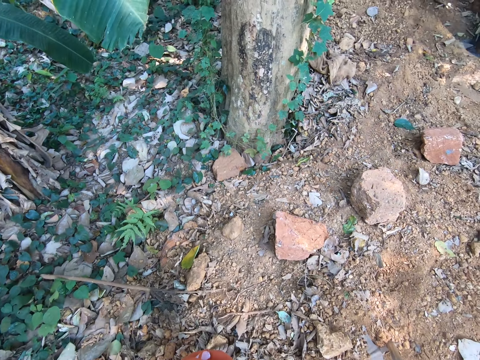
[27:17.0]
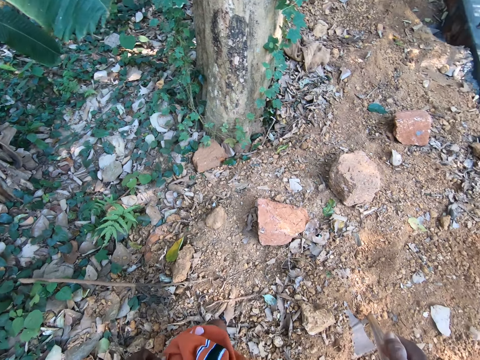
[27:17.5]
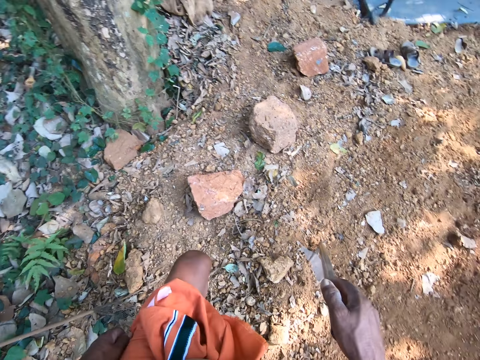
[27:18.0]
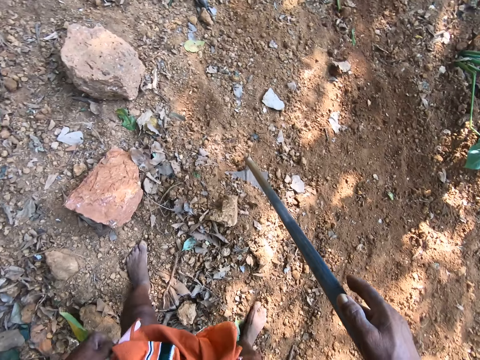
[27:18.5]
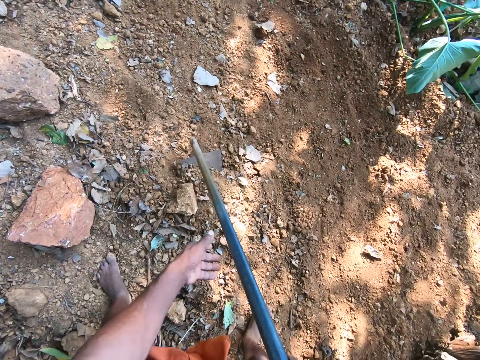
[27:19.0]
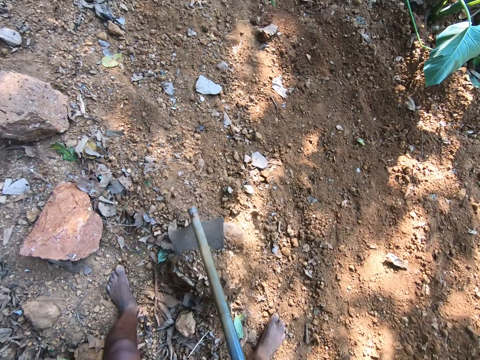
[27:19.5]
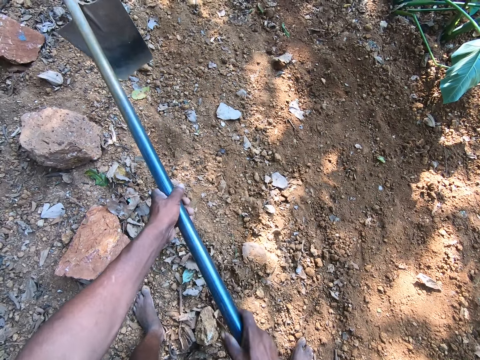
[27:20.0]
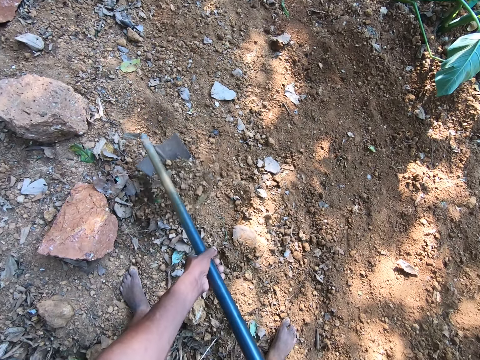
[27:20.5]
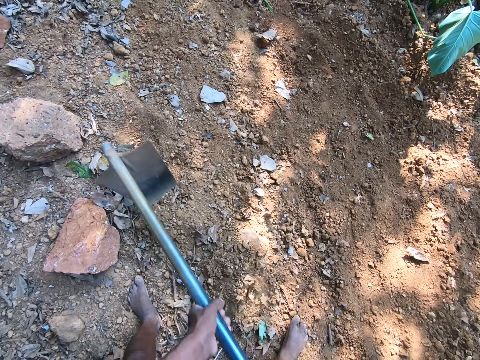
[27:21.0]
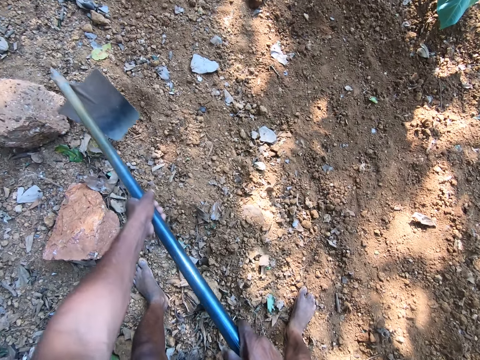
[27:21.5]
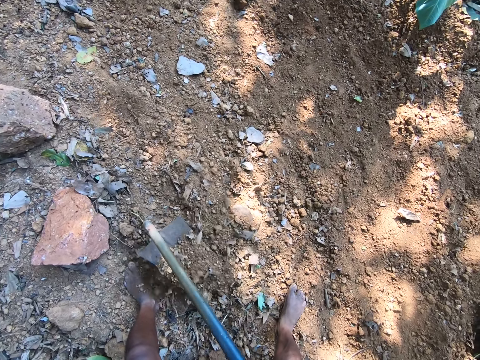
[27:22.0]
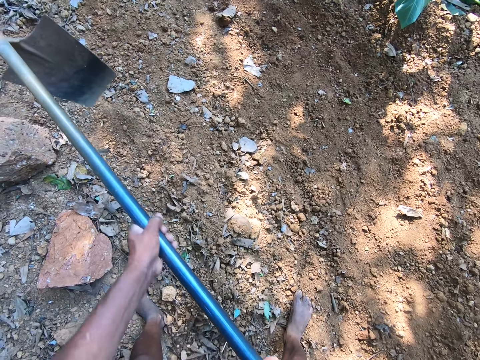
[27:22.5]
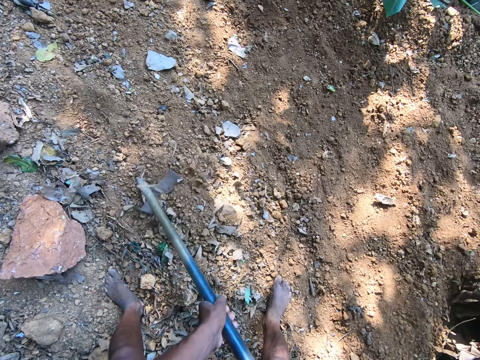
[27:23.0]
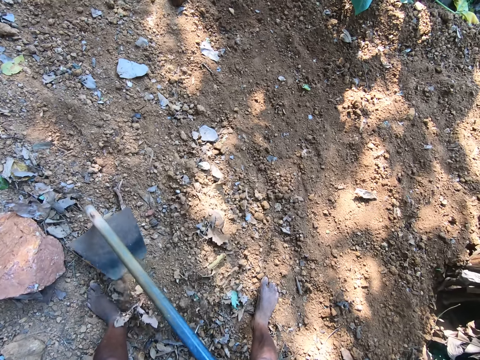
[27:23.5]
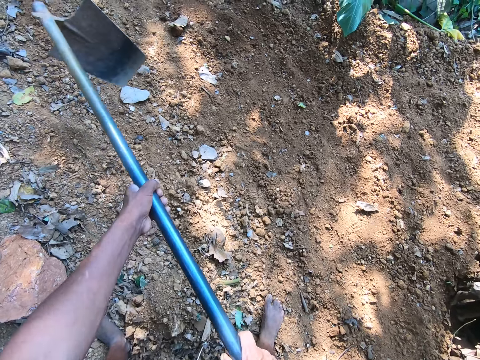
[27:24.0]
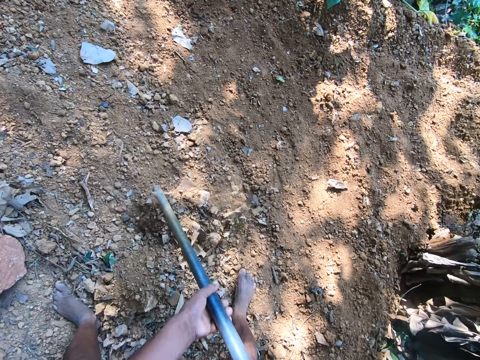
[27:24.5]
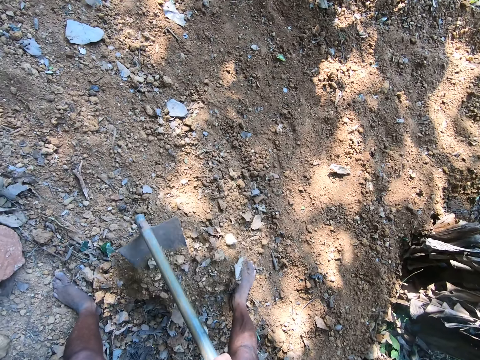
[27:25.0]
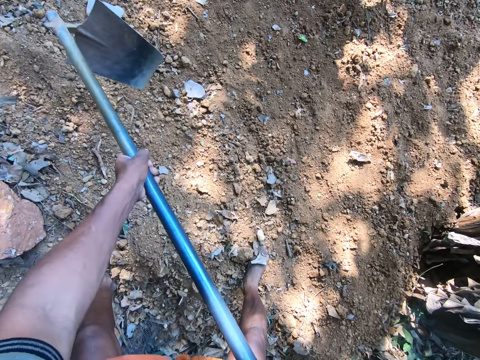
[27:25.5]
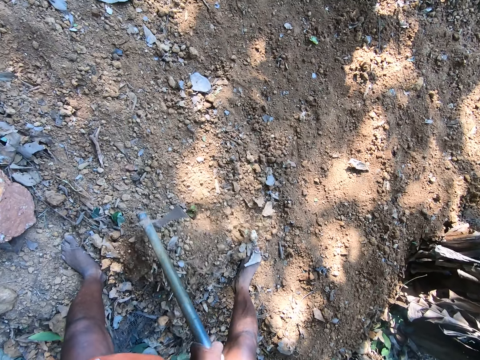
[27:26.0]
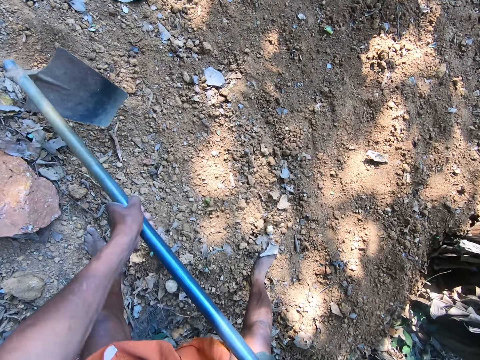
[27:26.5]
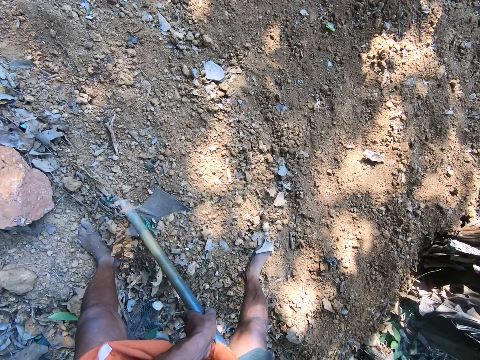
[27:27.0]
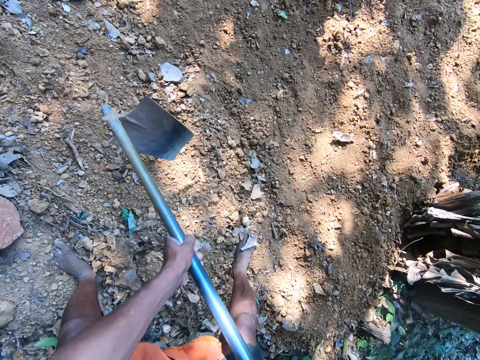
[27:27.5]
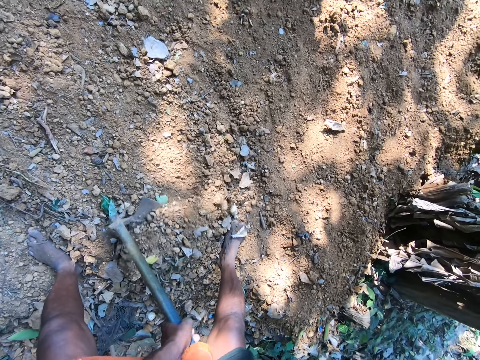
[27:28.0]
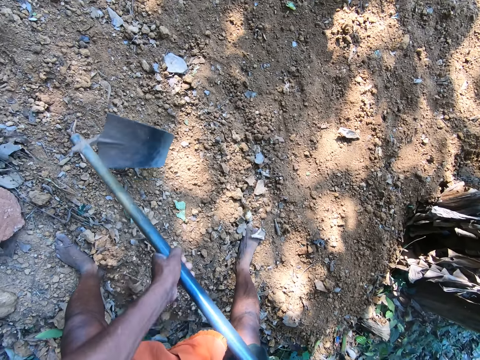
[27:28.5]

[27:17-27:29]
The camera wearer holds the hoe with the left hand. They gather sand on the ground with the hoe in both hands. They dig the soil using the hoe.

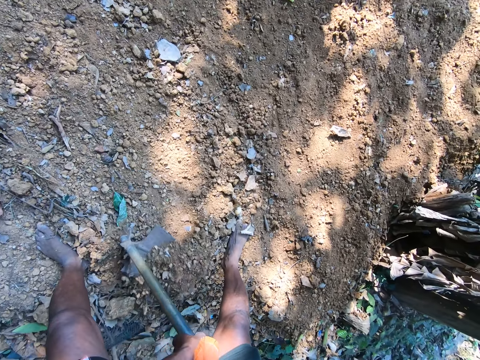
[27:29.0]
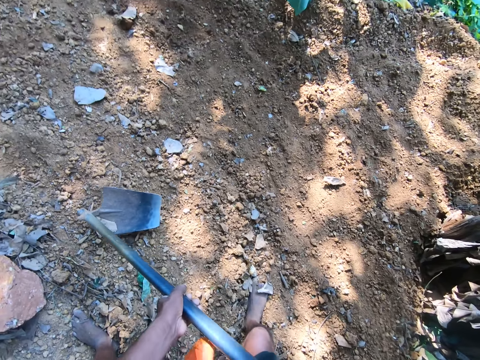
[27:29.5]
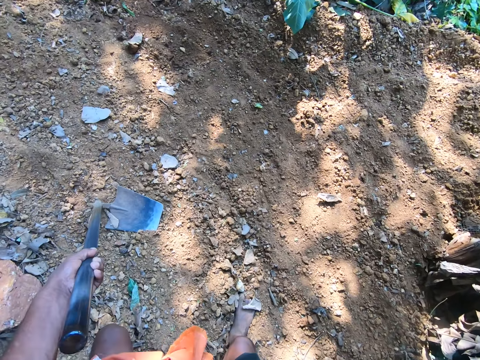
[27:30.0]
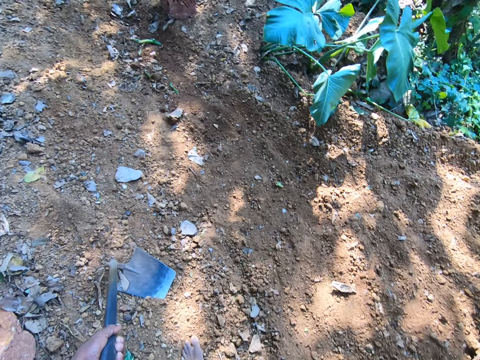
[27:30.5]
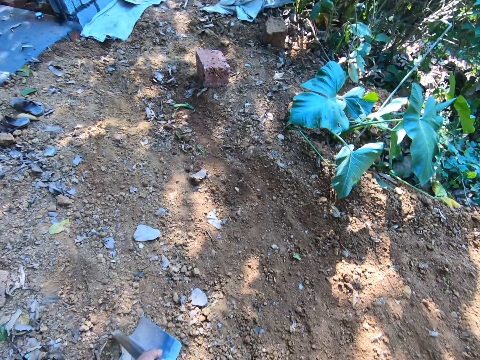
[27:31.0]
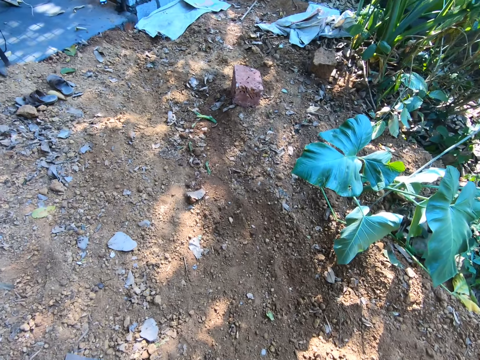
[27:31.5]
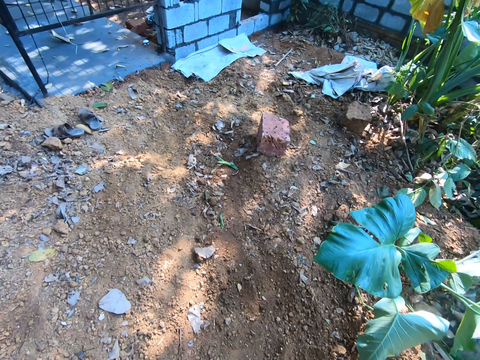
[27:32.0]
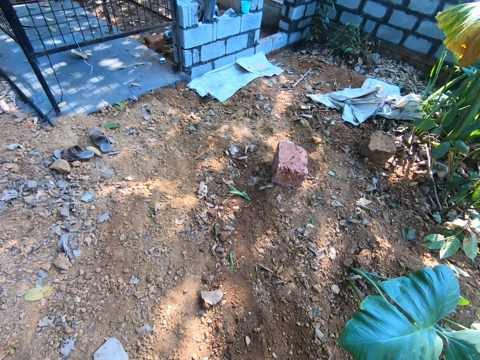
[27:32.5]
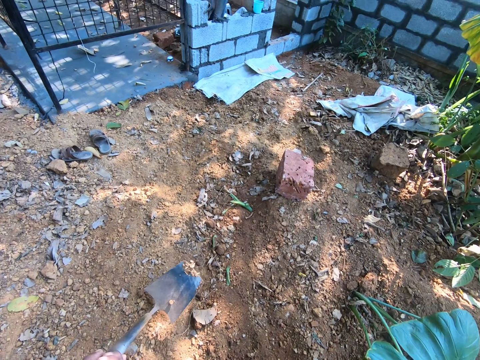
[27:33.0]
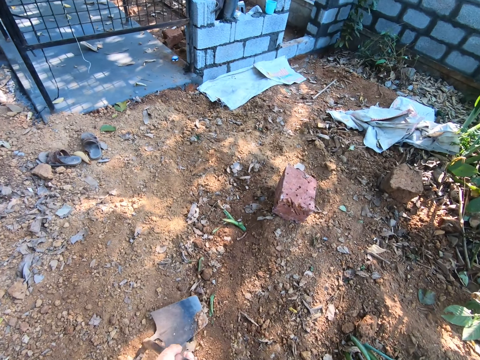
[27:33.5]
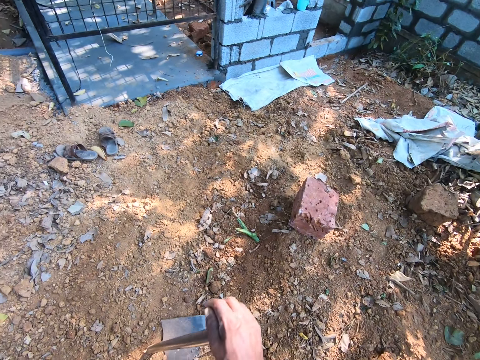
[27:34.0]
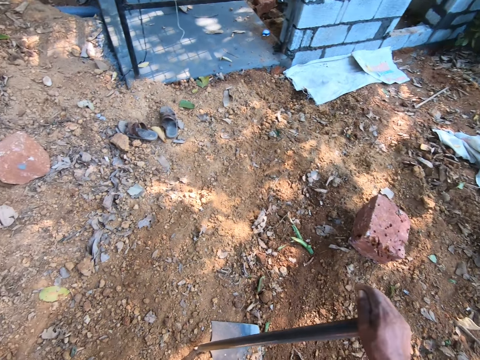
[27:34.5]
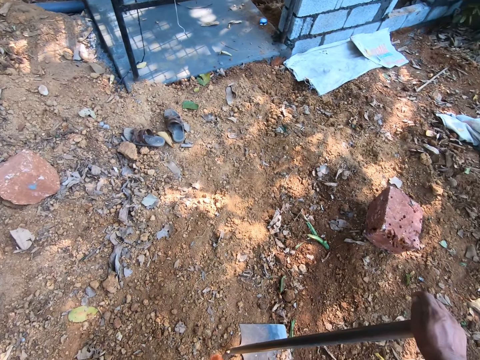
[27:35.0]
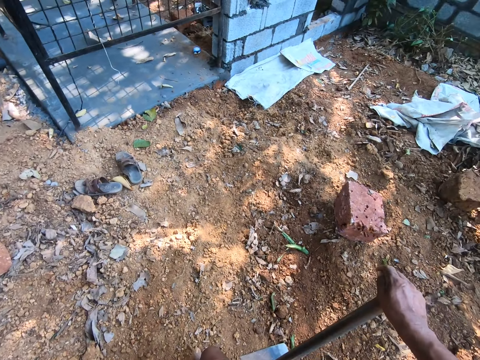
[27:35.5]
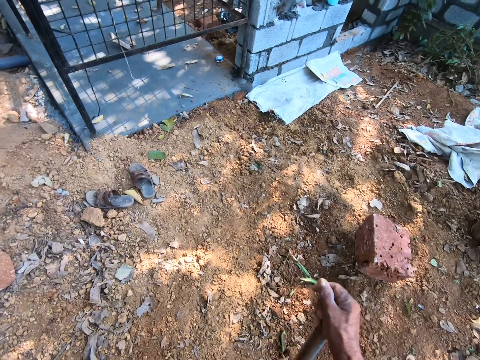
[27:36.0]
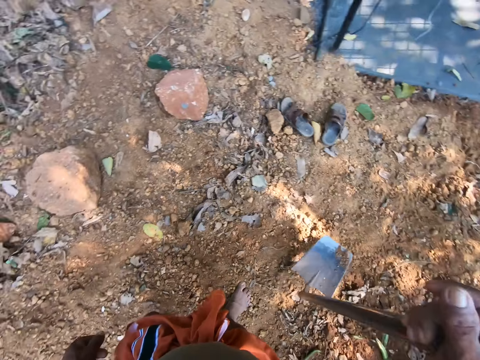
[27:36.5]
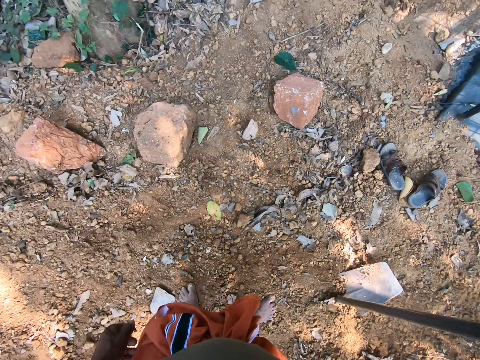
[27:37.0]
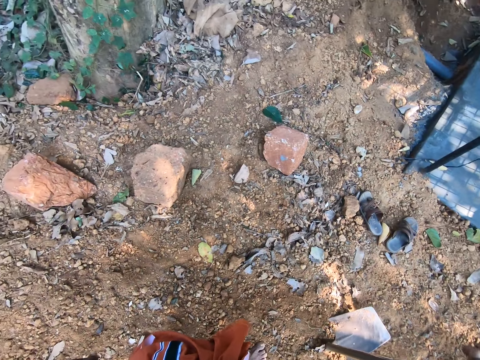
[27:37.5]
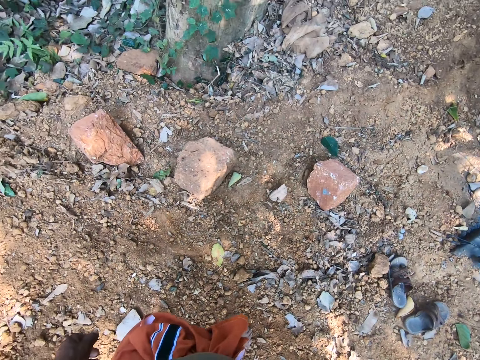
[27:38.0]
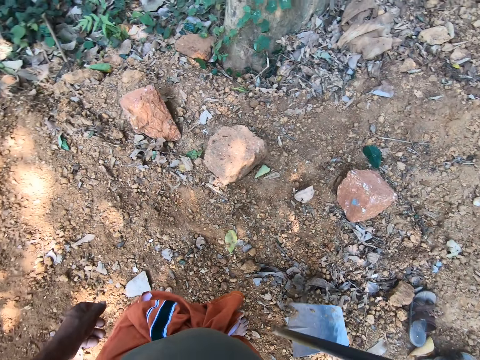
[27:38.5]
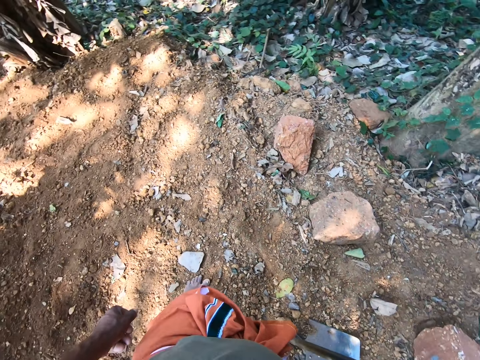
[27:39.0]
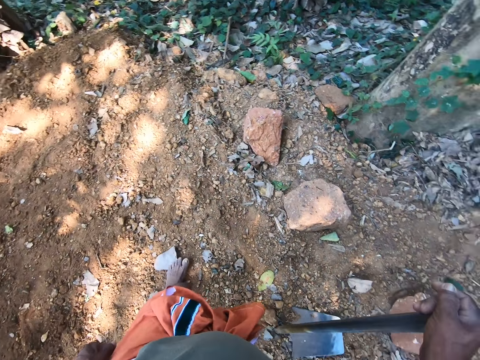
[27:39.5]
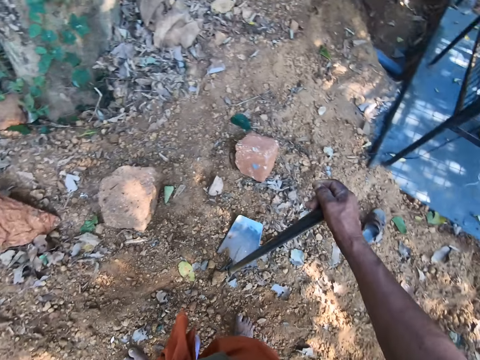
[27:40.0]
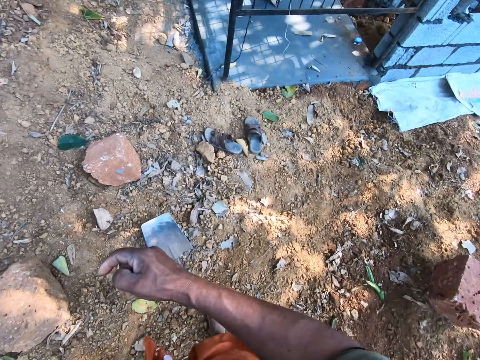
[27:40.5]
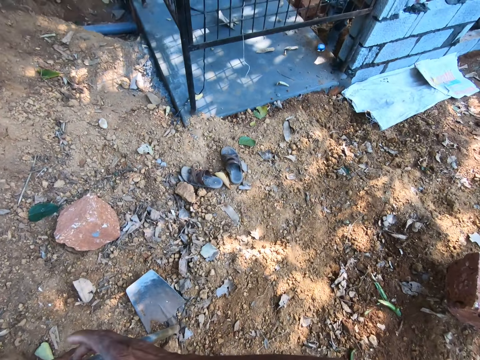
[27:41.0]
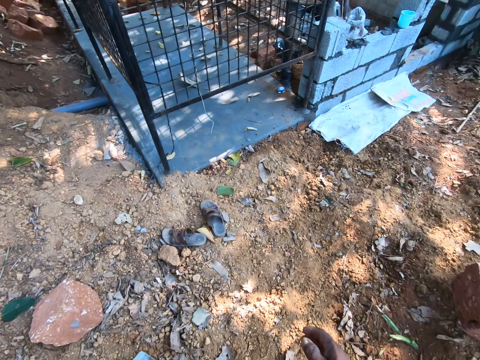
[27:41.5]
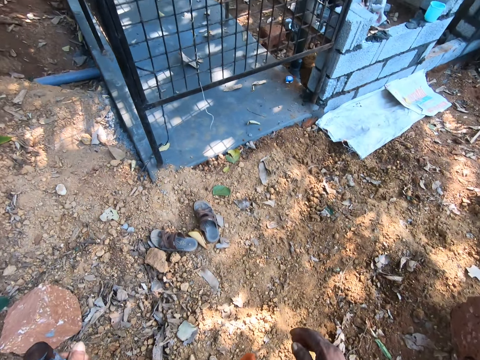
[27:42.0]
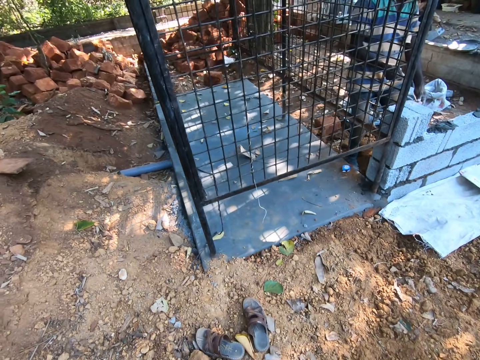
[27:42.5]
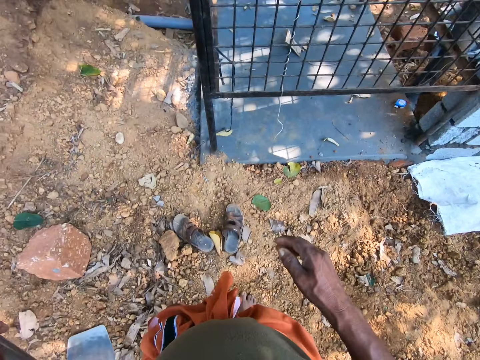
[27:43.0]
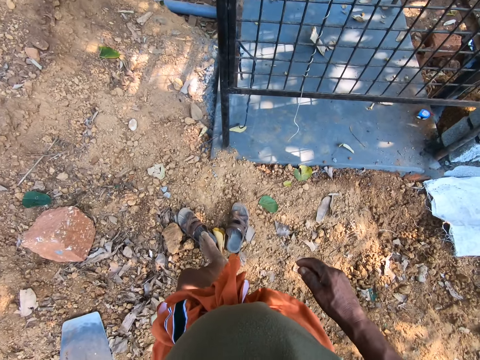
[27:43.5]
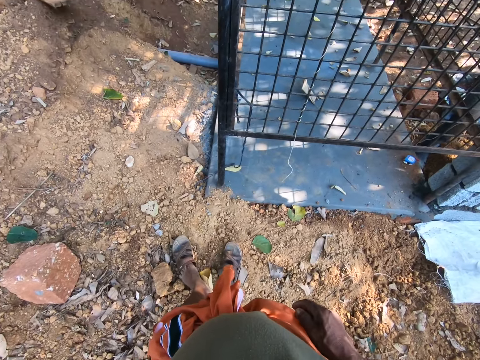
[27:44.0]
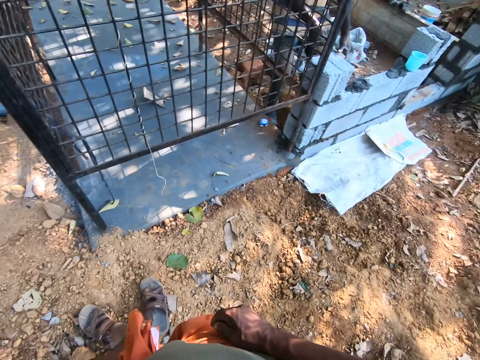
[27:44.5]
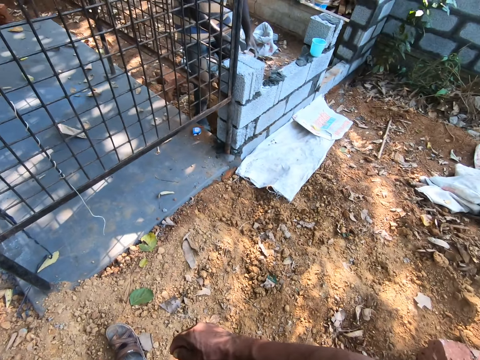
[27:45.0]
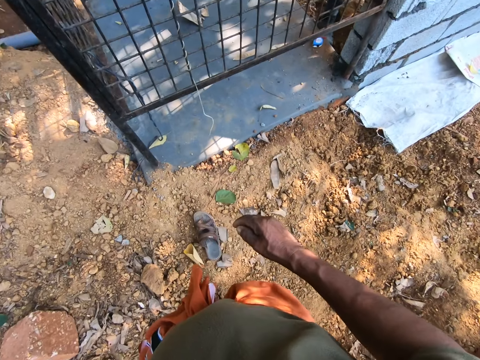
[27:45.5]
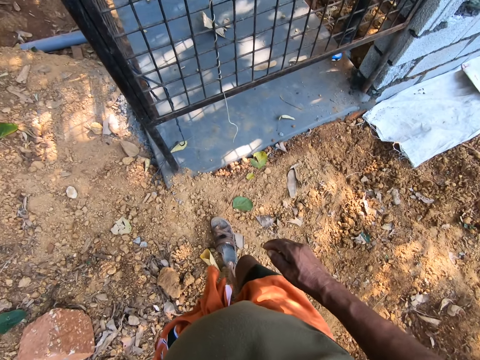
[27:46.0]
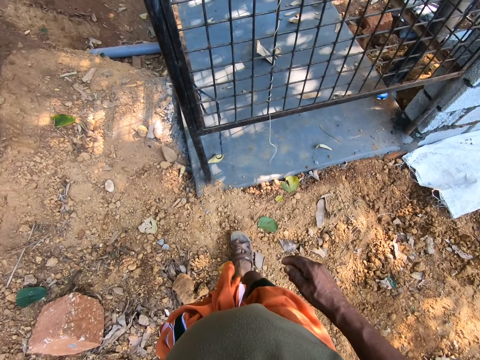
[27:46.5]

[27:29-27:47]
A man interacts with the camera wearer. The camera wearer walks in the compound. He passes the hoe to his right hand. He stares at the ground. He walks in the compound. He wears a pair of slippers with both legs. He stares at the ground.
